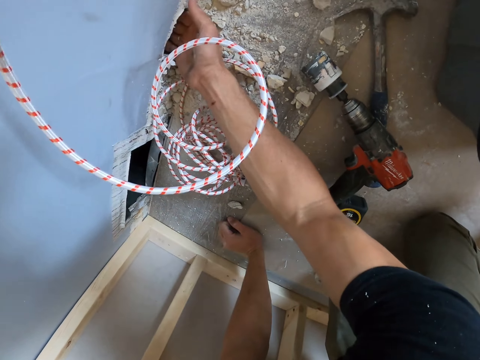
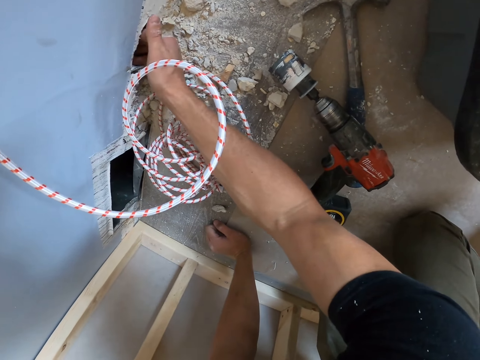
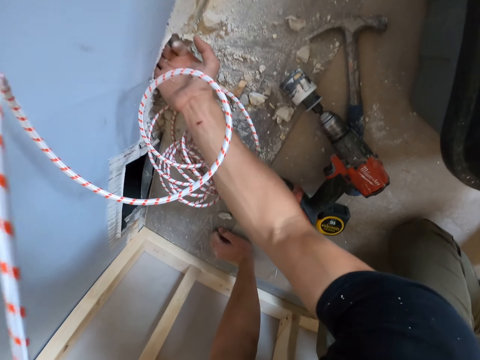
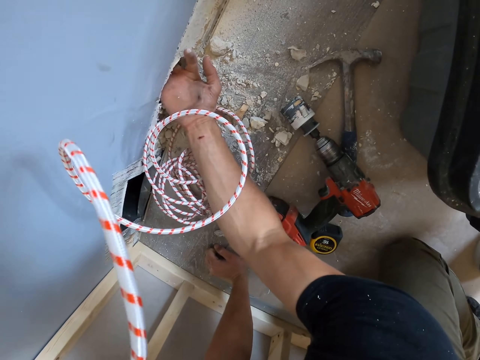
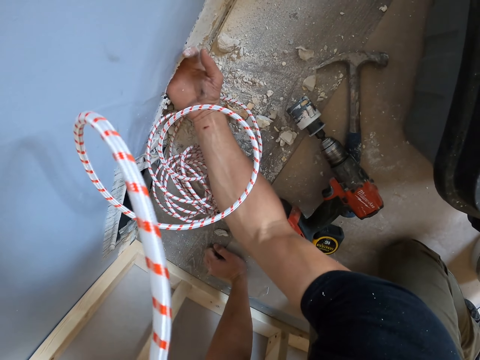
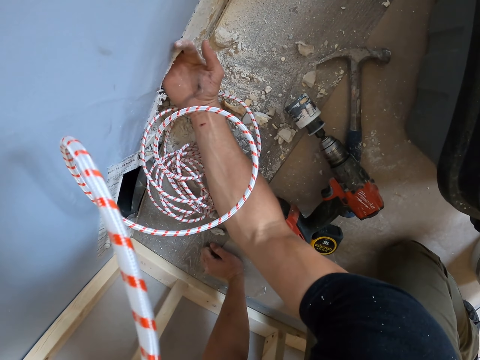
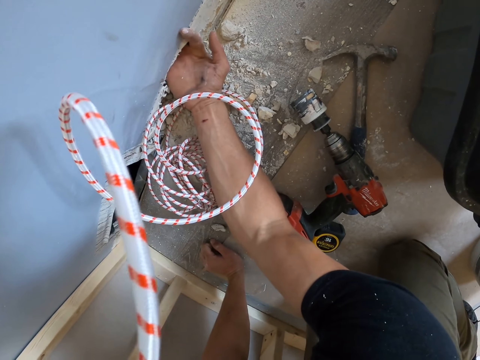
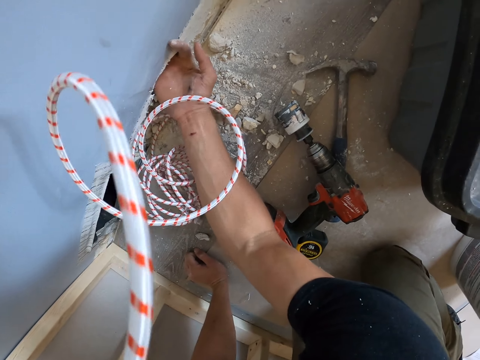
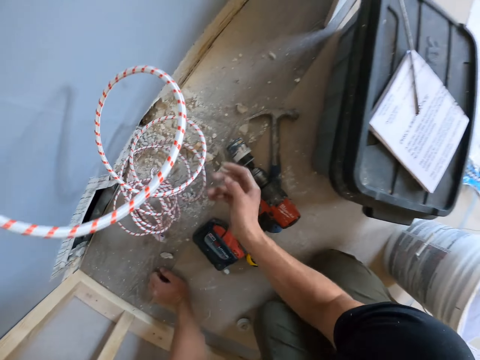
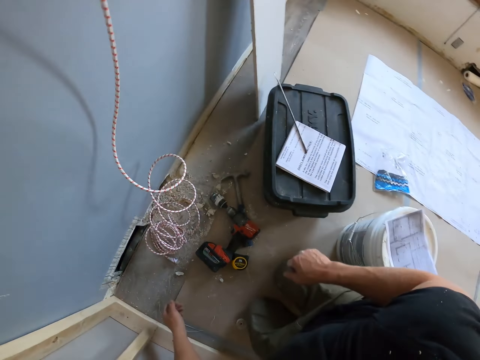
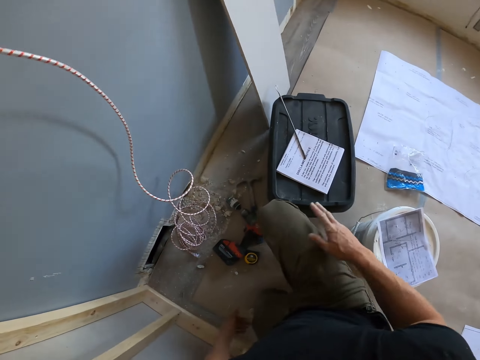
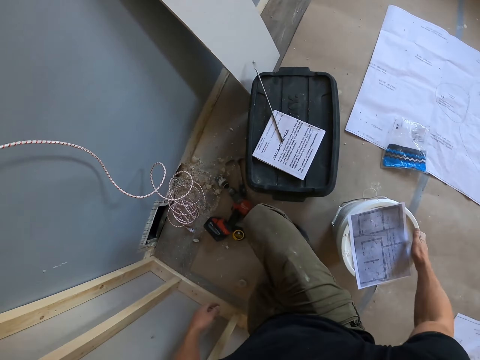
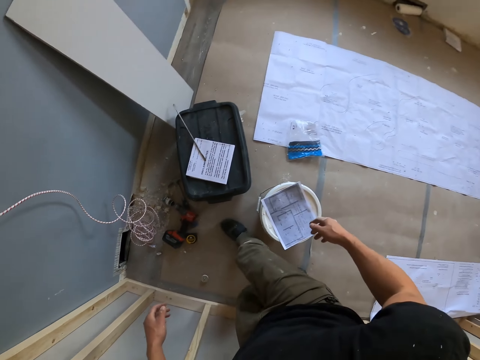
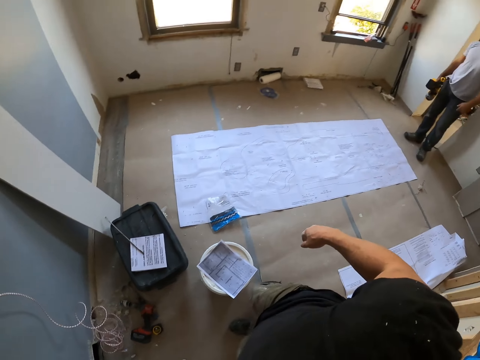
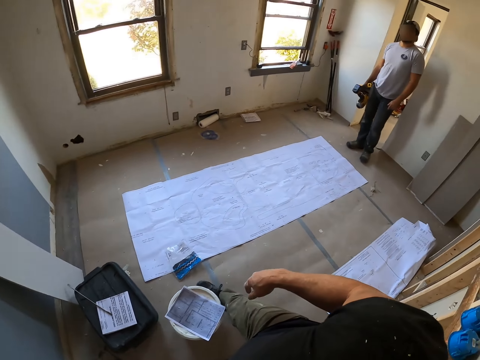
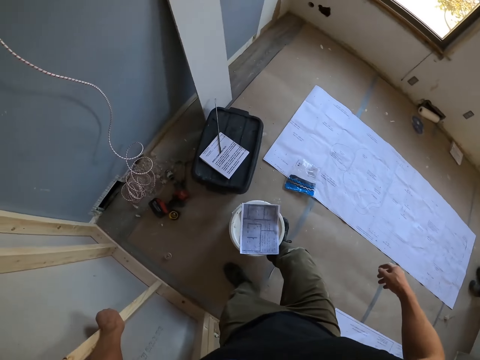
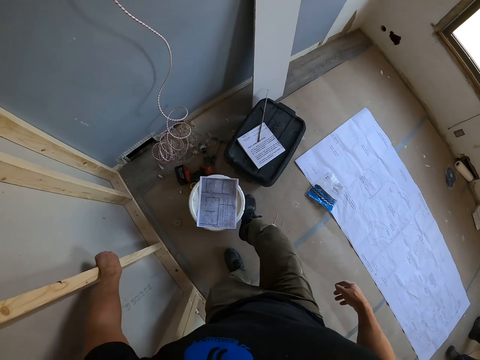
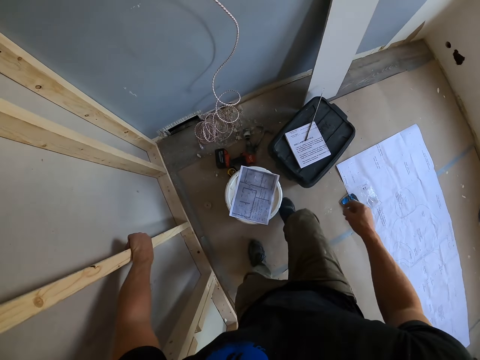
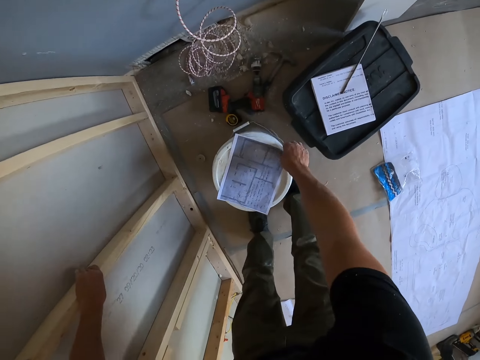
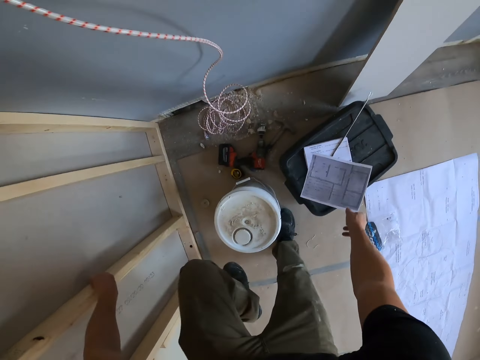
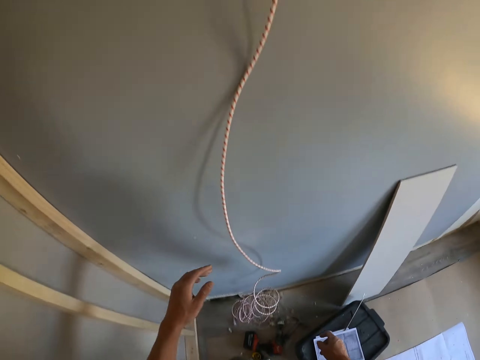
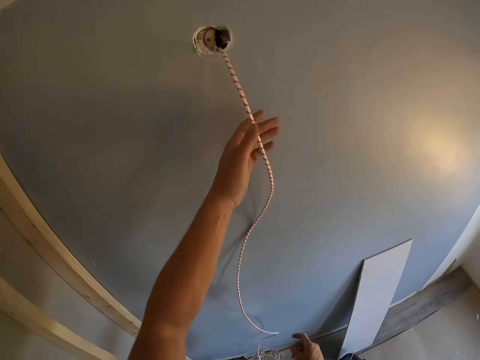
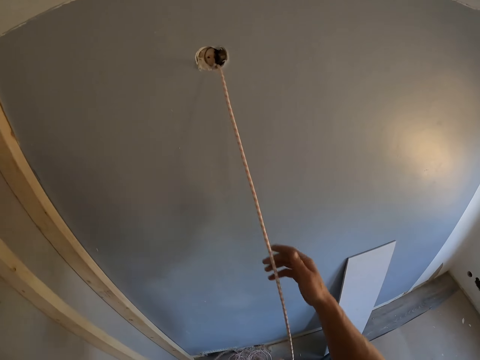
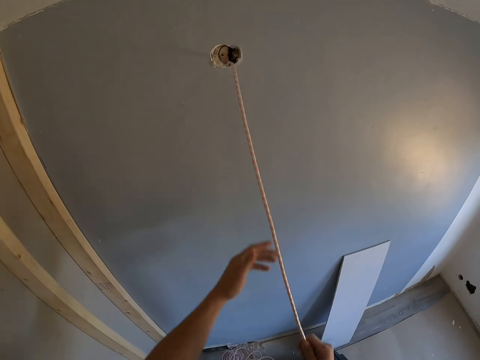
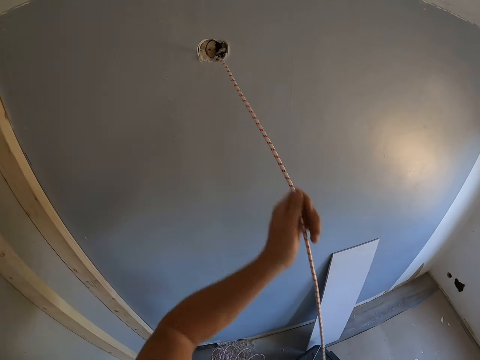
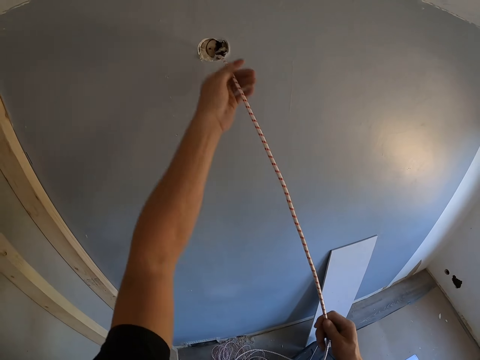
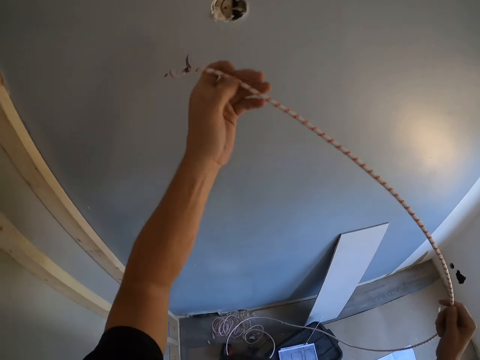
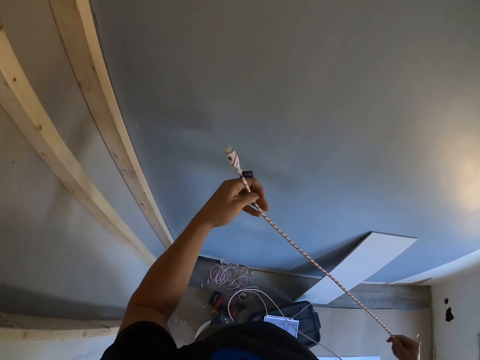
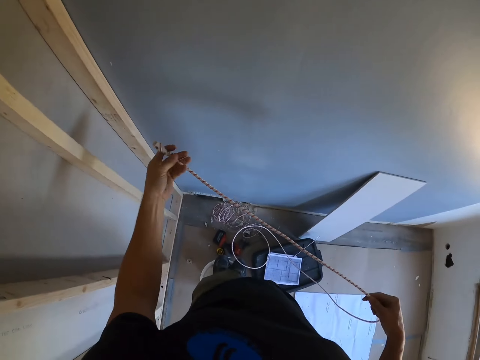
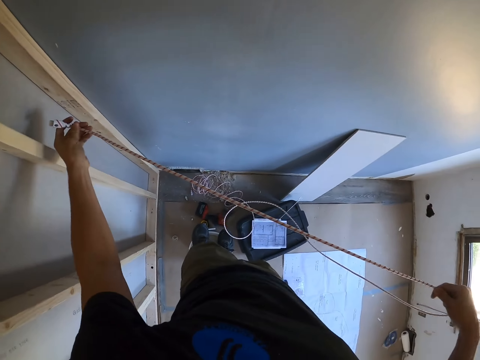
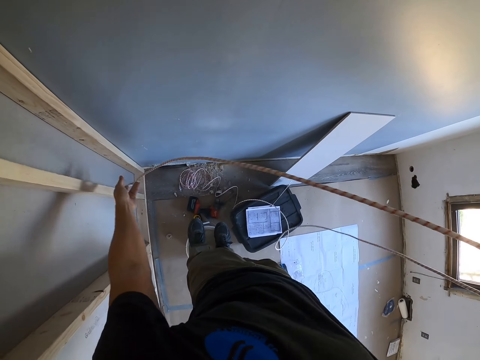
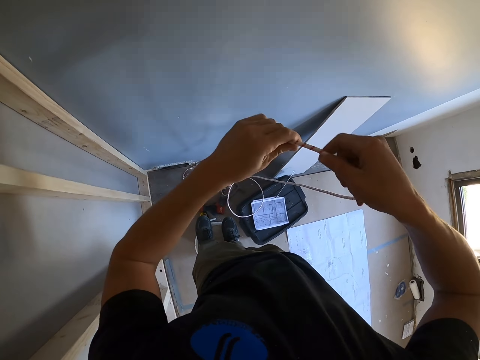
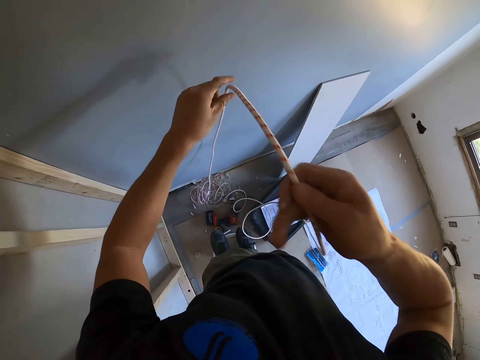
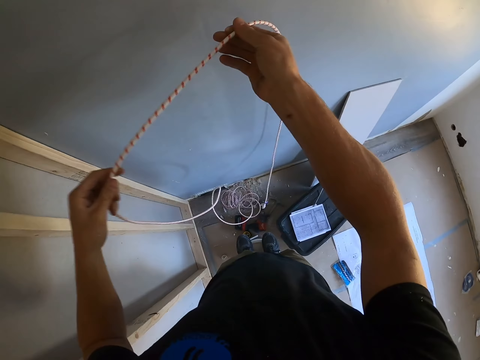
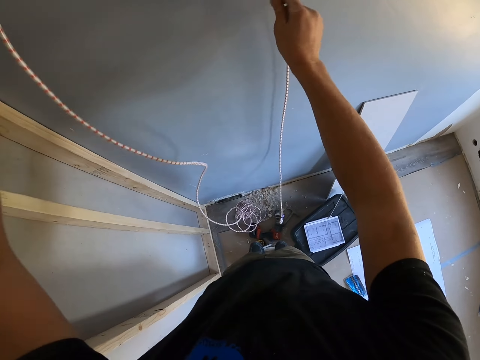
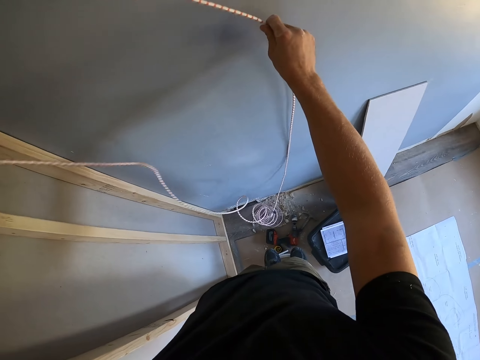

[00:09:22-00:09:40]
The camera wearer touches the bucket and pushes the bucket aside. They remove the paper from the bucket. They step on the bucket. They pull the rope. They remove the wire. They adjust the rope. They look at the wire.

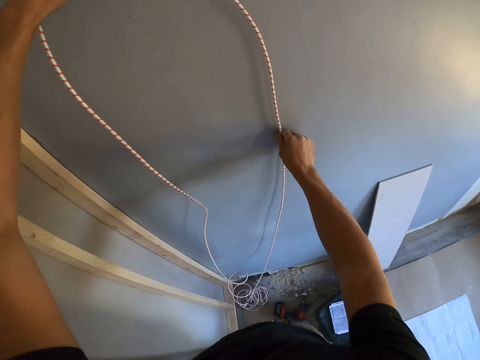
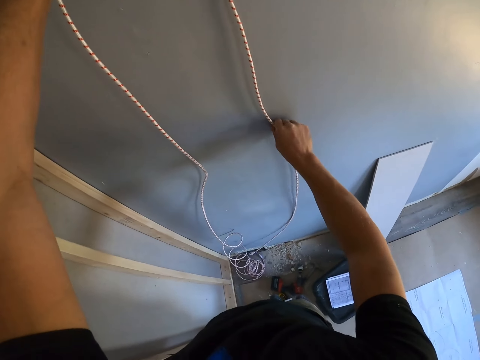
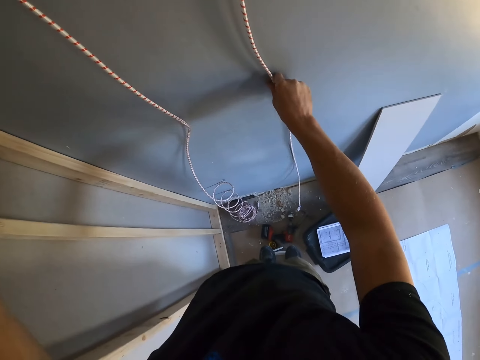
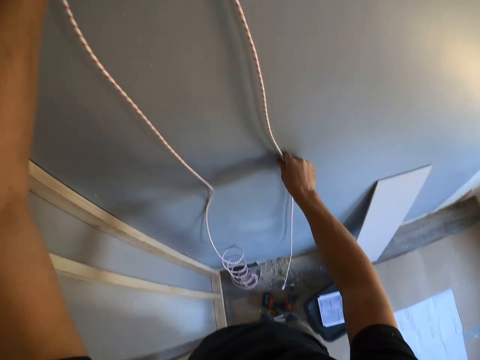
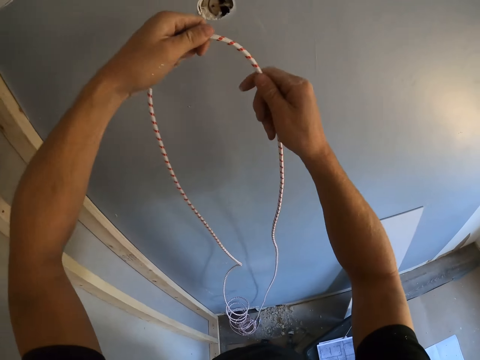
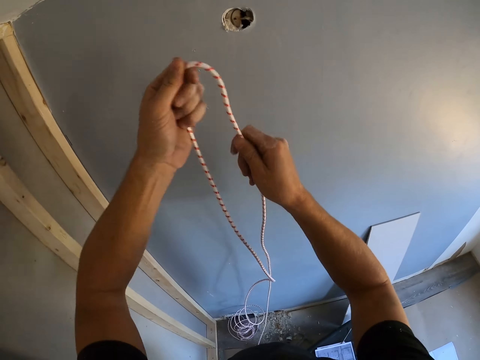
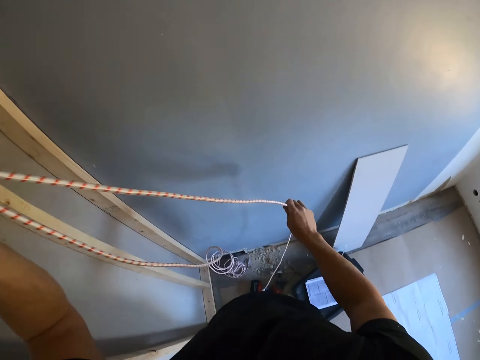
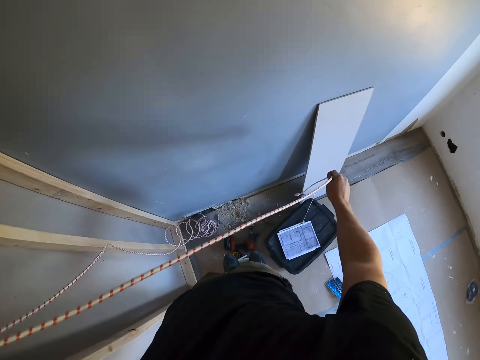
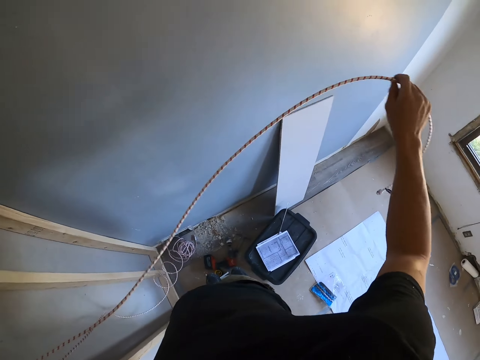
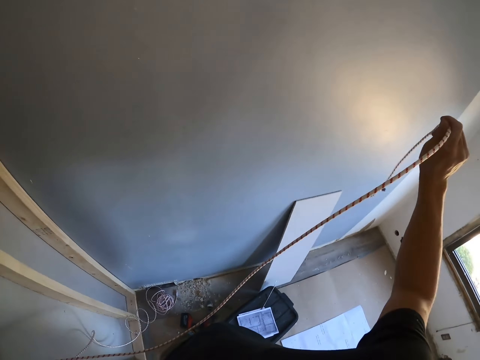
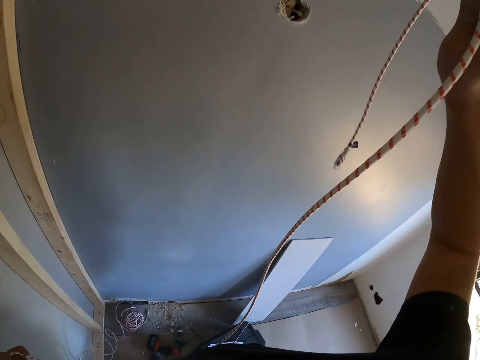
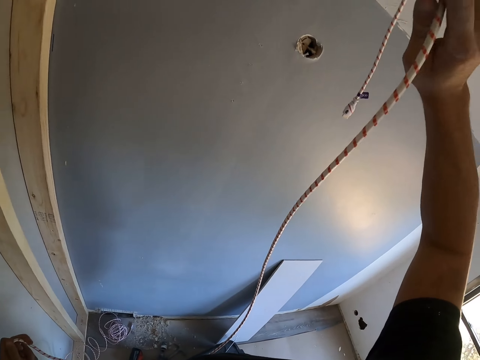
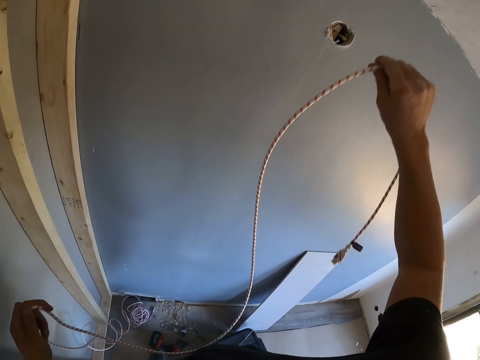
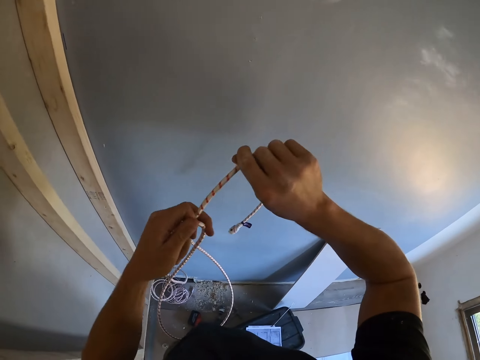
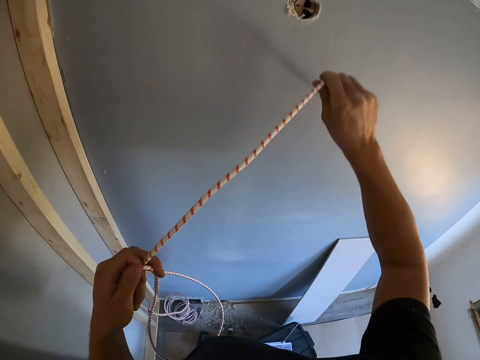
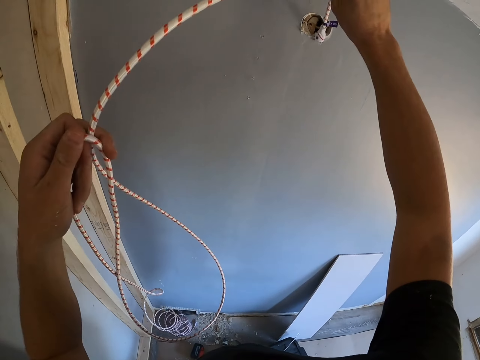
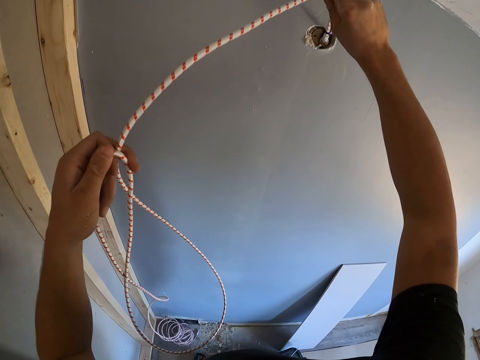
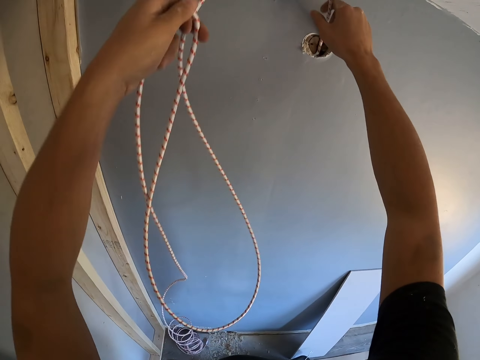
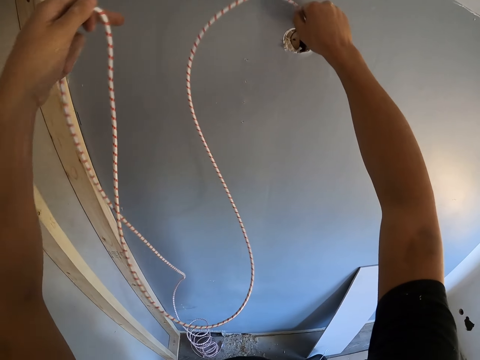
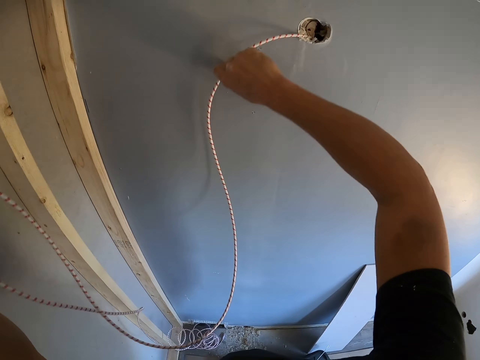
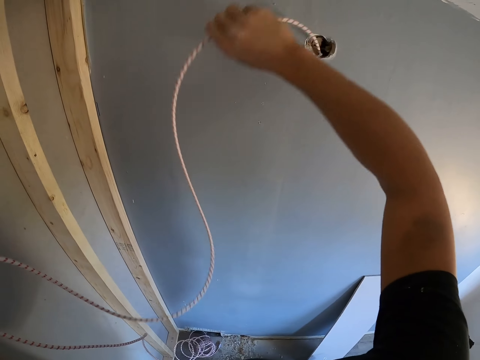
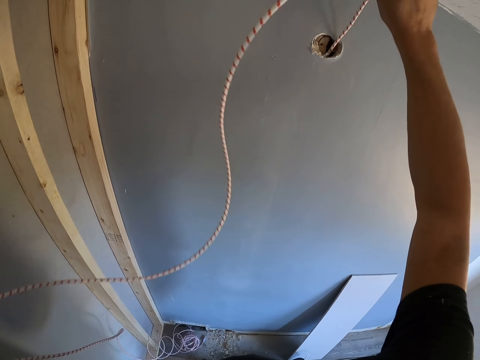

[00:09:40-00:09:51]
The camera wearer aligns the rope on the wall. They adjust the rope. They insert the rope inside the wall.
